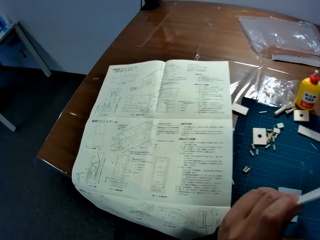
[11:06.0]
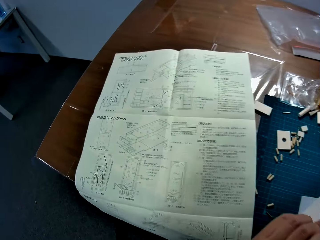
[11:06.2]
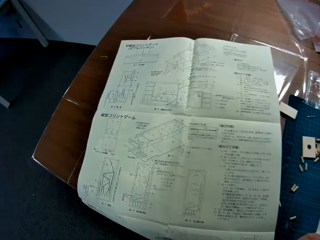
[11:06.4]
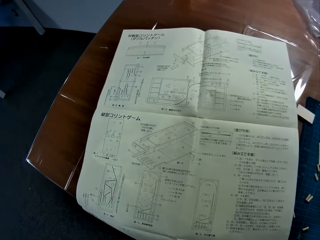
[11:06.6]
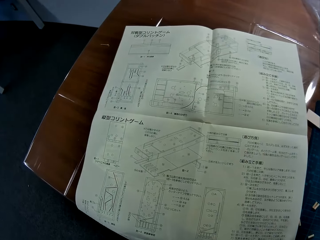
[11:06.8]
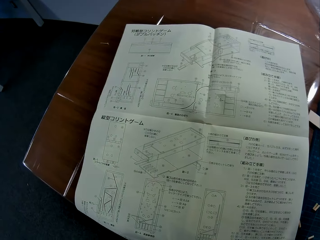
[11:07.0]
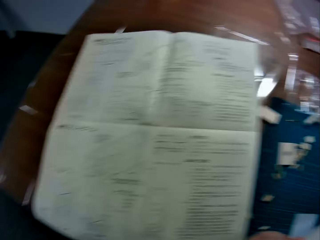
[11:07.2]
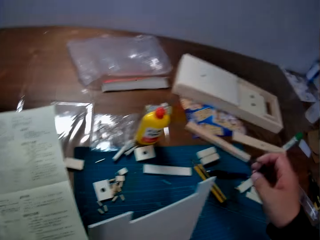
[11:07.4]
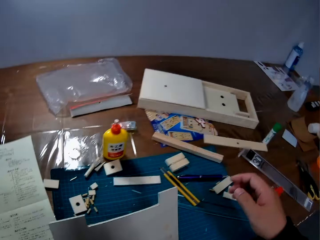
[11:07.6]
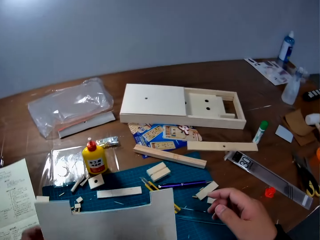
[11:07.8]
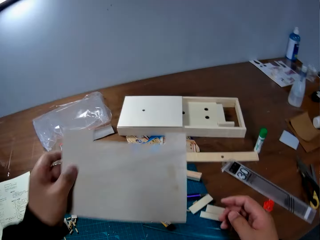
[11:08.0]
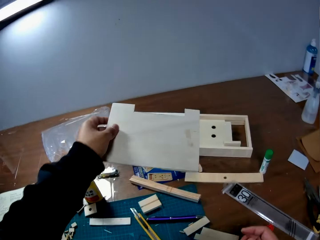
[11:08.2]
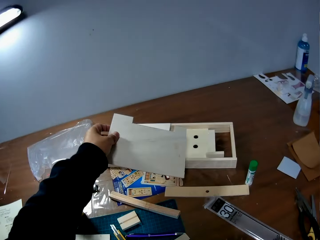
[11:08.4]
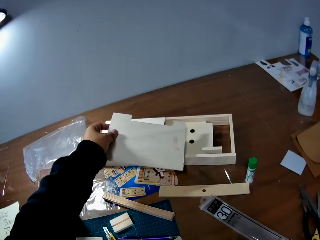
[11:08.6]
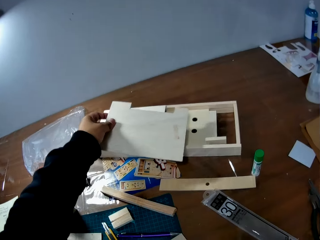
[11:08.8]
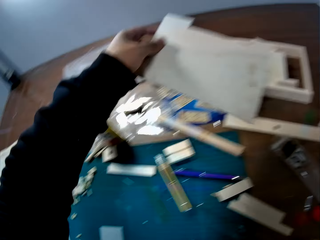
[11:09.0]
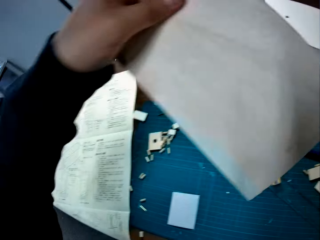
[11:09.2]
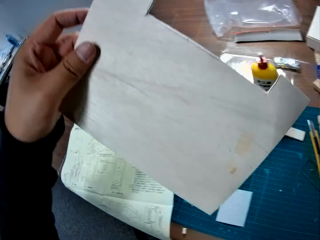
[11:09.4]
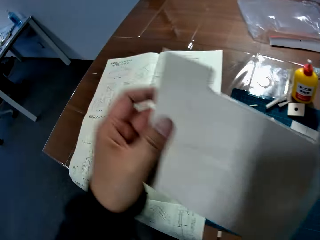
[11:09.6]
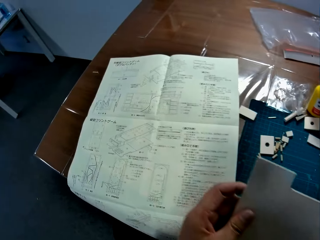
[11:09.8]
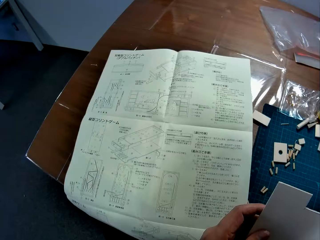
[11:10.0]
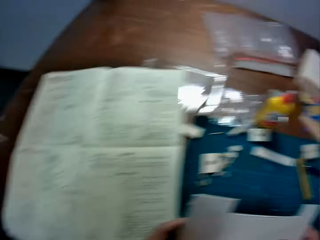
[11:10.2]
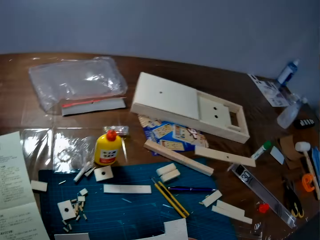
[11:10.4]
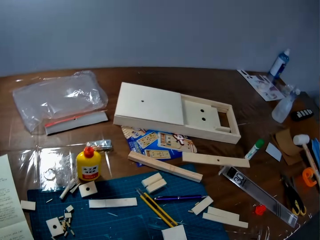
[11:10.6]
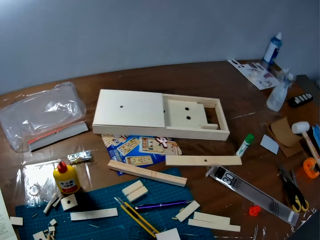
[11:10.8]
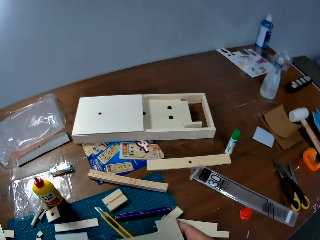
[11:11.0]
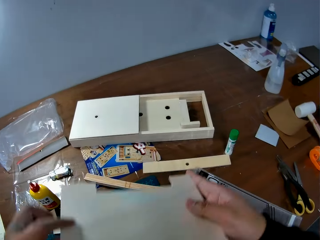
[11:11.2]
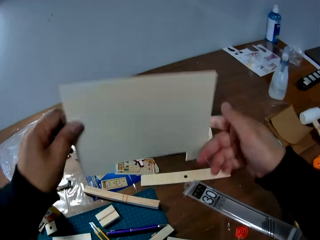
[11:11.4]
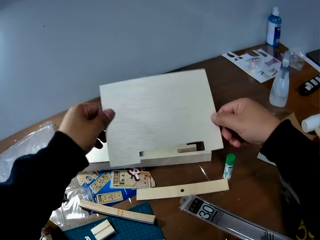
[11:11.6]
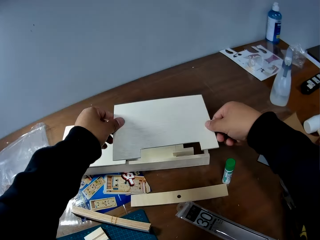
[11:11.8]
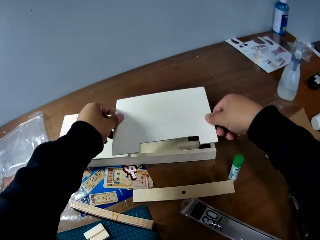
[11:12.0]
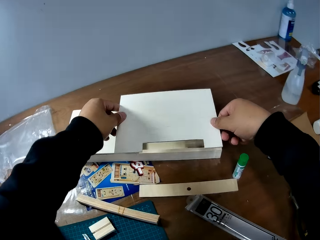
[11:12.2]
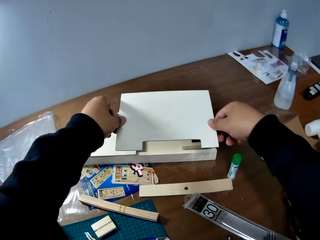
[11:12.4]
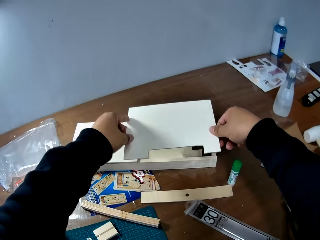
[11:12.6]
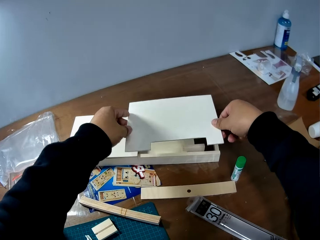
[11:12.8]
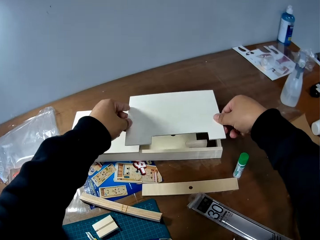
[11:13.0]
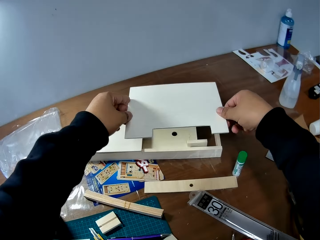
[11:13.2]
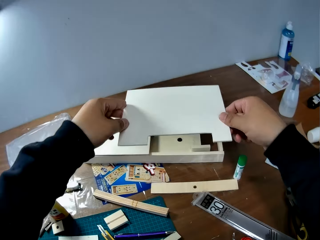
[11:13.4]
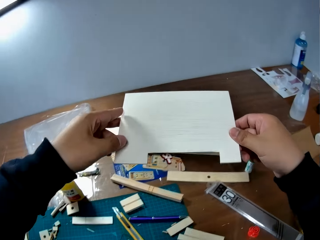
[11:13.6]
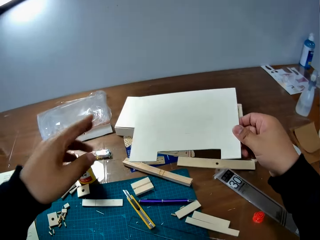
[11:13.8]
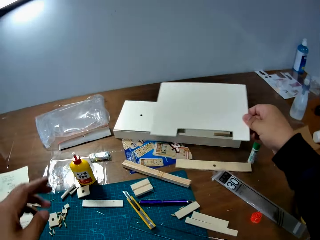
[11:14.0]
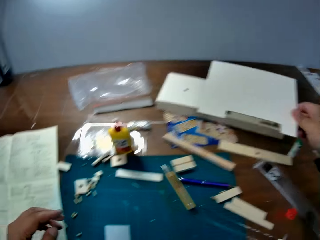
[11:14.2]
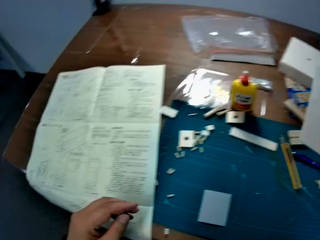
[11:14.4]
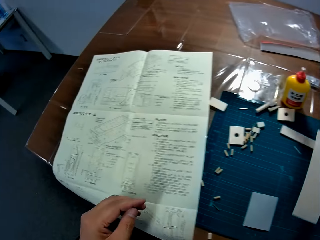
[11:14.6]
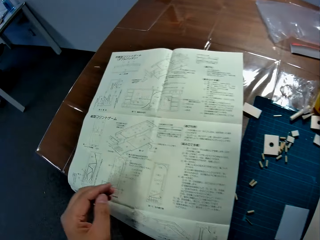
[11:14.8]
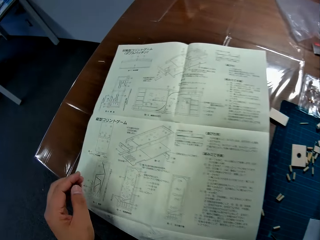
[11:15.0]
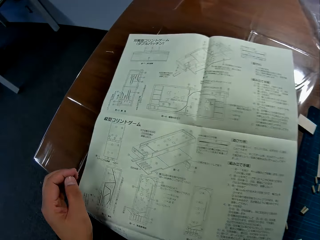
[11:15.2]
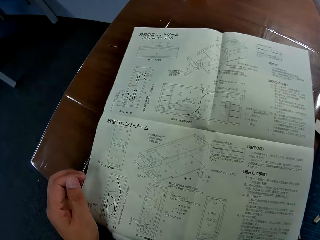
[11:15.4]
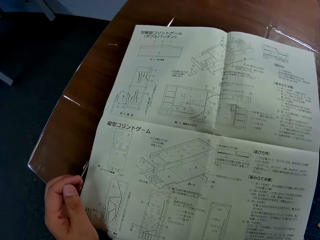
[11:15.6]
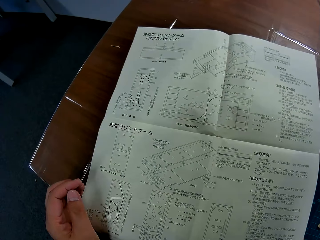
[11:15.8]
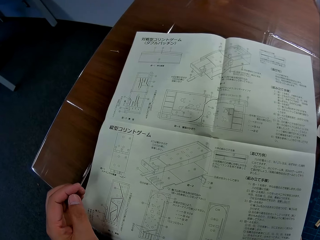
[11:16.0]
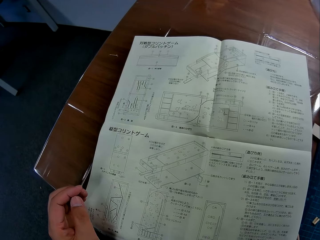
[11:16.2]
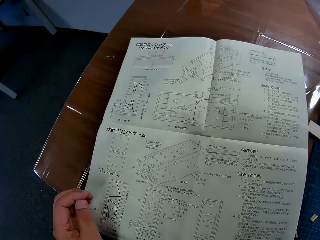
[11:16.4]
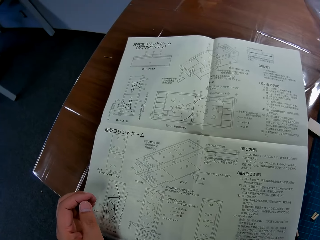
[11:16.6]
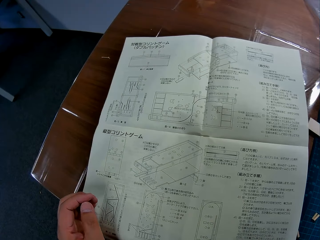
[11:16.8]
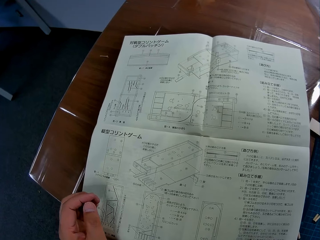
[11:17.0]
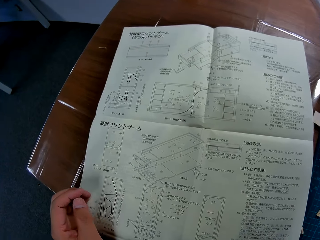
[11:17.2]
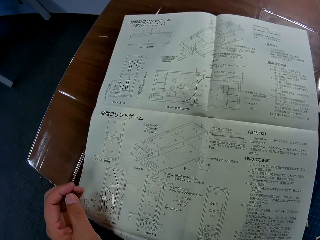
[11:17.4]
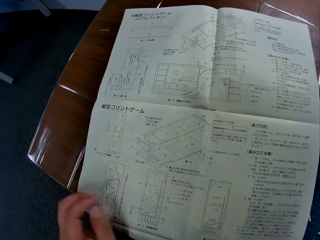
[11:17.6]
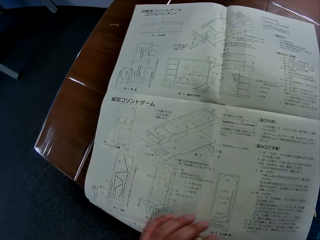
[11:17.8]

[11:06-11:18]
The camera wearer changes direction. They study a manual sheet on the table. They place the wood sheet on a wood box on the table. They change direction. They change direction again. They hold the laser craft. They study the manual sheet on the table.

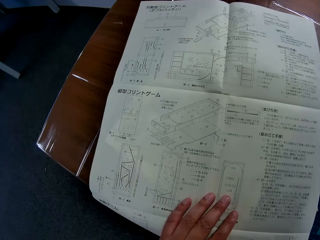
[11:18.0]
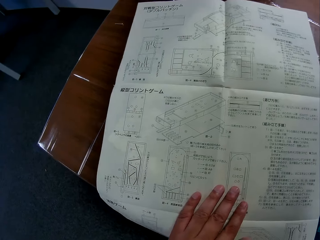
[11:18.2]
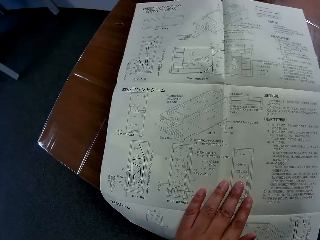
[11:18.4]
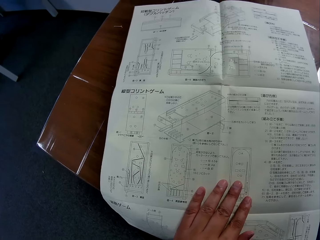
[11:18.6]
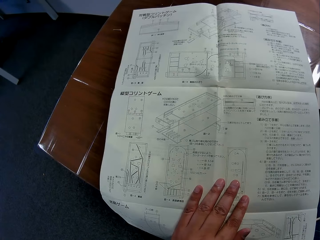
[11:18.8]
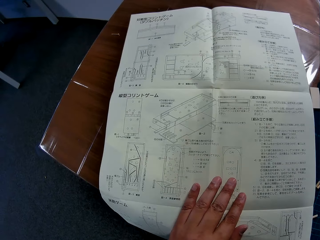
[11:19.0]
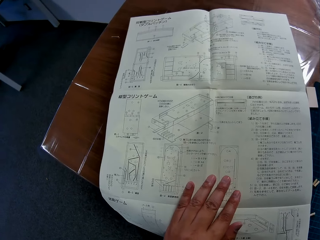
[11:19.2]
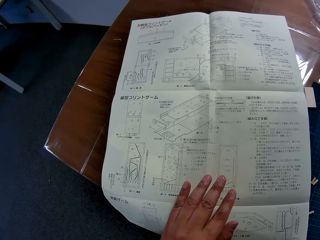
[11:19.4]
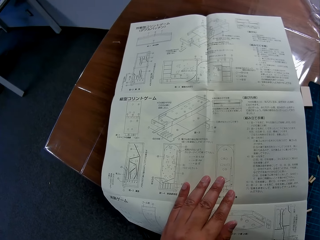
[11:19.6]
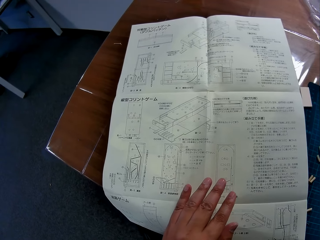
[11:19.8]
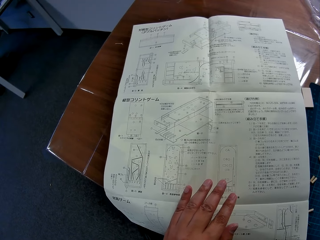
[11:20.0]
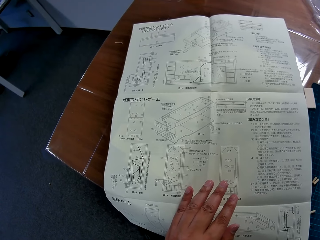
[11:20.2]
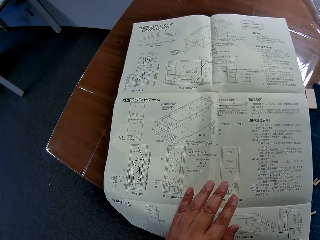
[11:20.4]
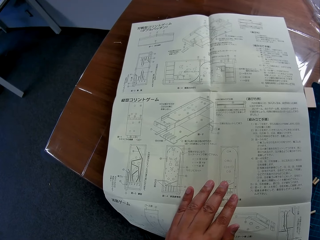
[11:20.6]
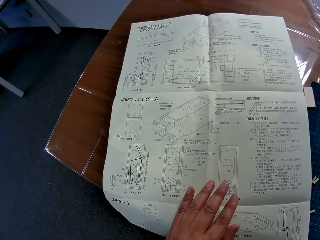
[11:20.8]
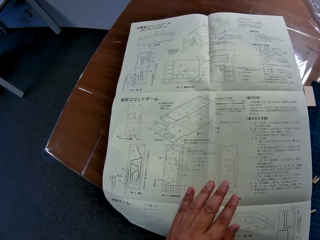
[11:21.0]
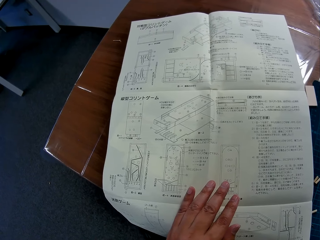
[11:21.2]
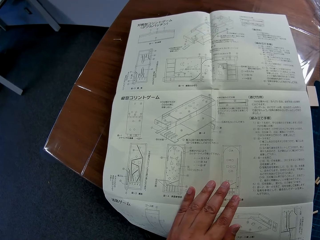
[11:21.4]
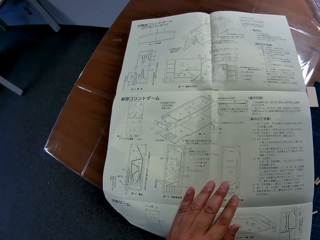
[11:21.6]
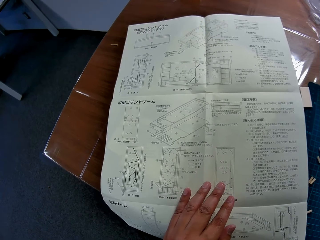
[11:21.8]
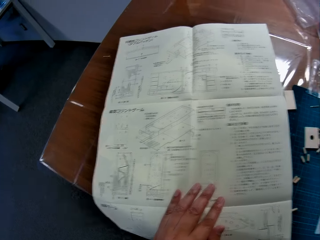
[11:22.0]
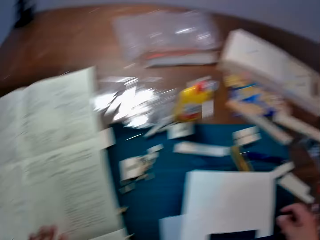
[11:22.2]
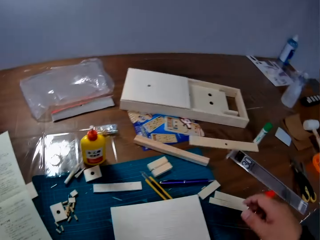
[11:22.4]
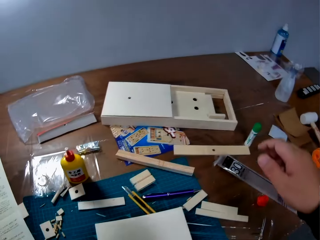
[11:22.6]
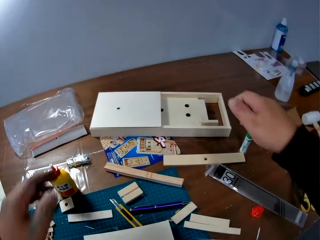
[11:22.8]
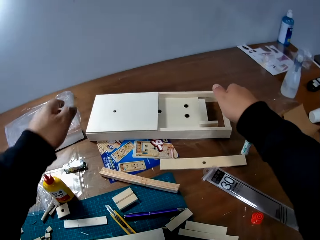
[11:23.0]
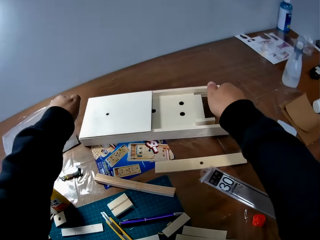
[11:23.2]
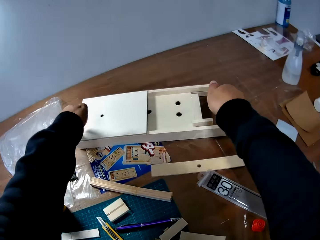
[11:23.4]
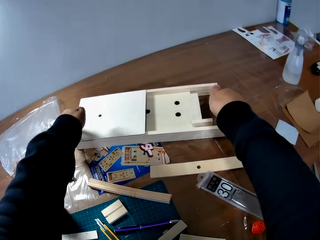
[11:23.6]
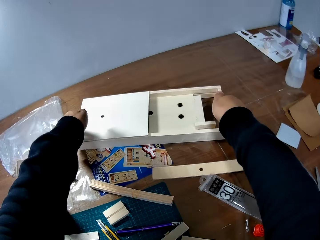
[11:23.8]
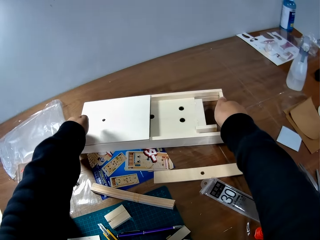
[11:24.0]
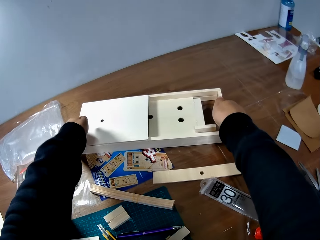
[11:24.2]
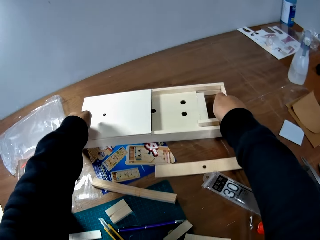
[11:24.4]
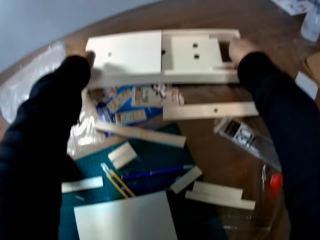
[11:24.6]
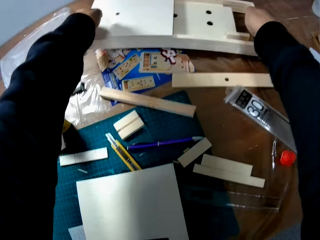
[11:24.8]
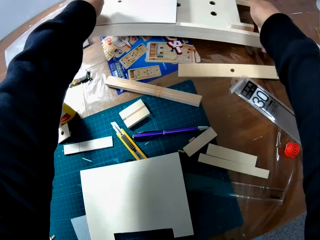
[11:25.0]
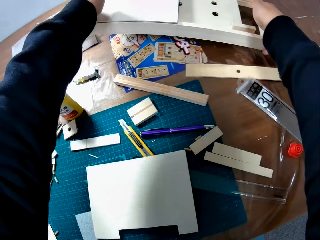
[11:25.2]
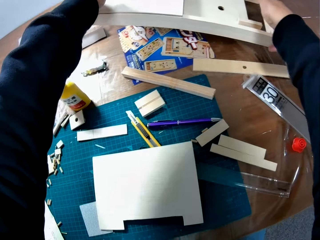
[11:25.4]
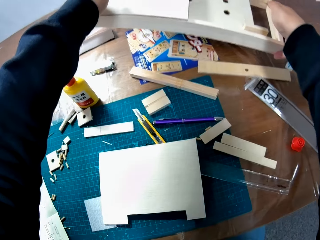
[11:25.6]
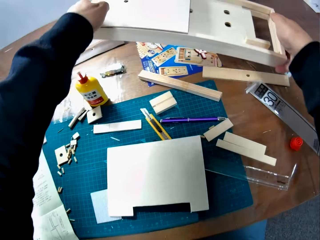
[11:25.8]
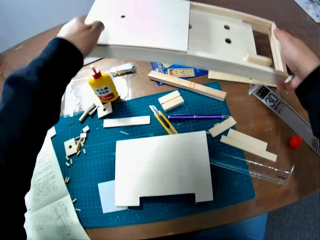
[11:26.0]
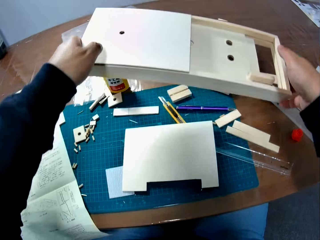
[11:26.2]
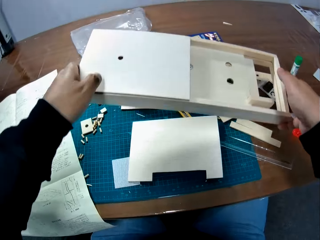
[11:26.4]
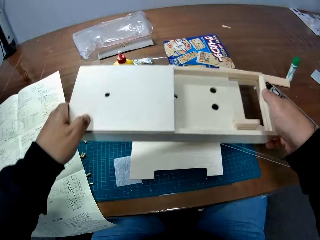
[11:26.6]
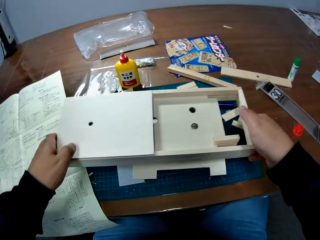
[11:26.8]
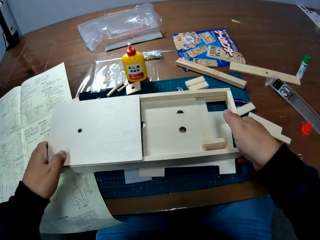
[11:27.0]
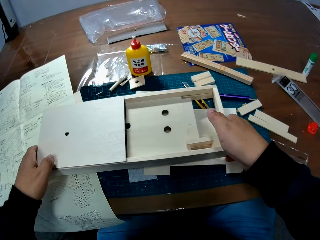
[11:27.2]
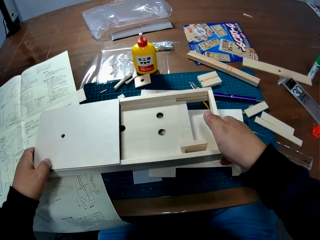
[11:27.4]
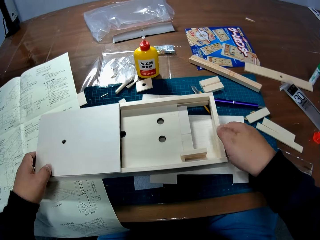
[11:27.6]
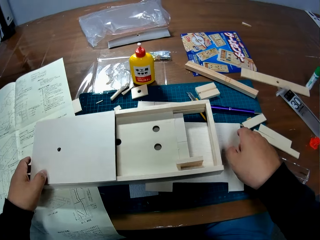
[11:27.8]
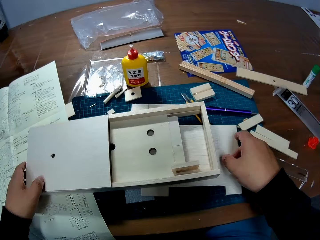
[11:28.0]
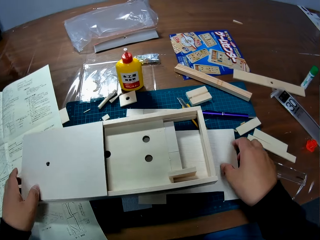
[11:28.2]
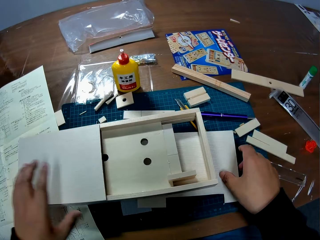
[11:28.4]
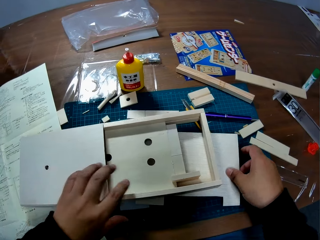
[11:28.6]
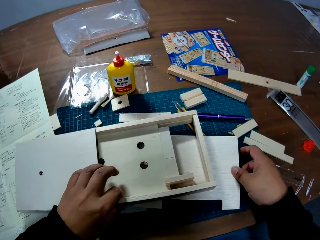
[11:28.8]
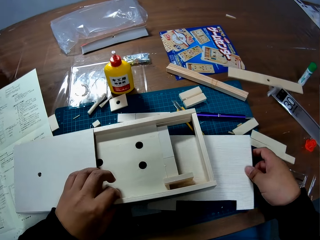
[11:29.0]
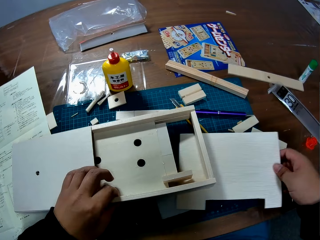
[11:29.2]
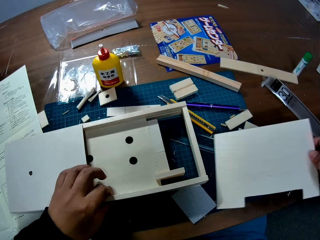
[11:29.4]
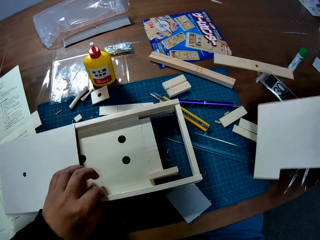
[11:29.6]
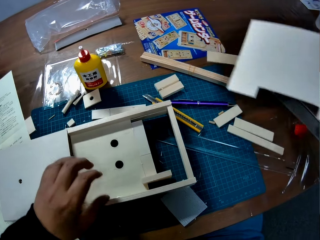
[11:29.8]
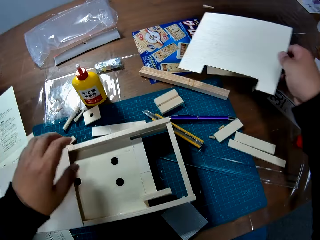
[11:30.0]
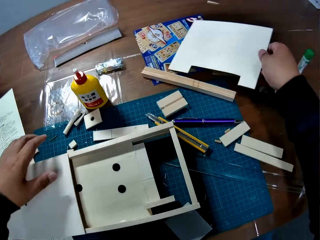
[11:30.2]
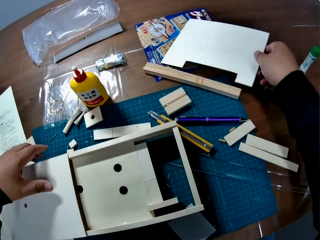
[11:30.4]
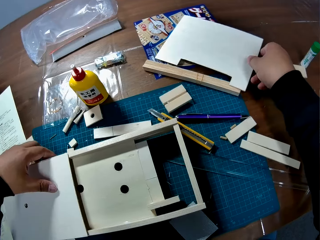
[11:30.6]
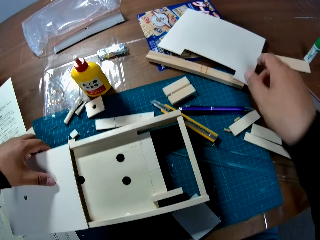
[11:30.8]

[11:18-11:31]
The camera wearer moves the paper. They stare at the paper. They hold a pinball machine. They move the wood box forward on the table. They place the pinball machine down. They take the wood sheet from under the box. They hold the laser craft.
